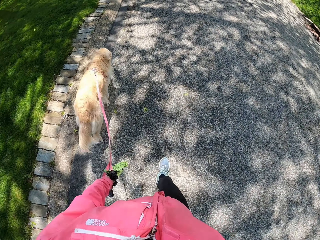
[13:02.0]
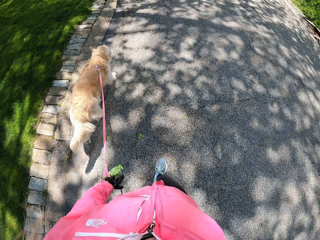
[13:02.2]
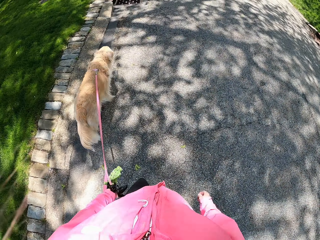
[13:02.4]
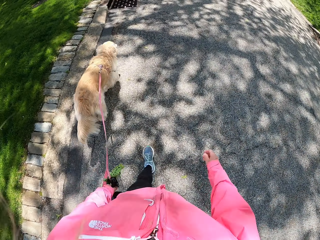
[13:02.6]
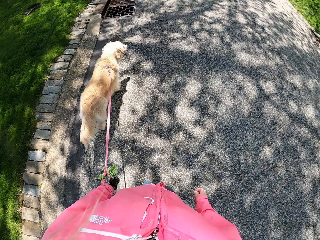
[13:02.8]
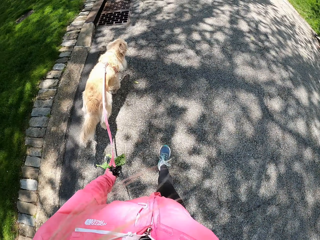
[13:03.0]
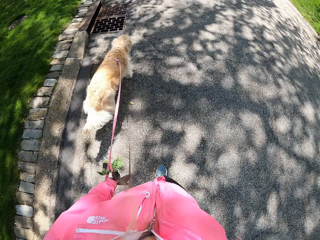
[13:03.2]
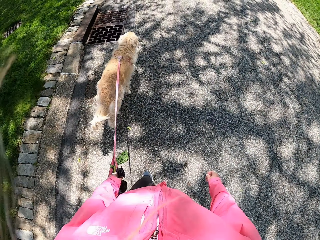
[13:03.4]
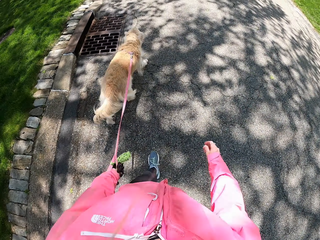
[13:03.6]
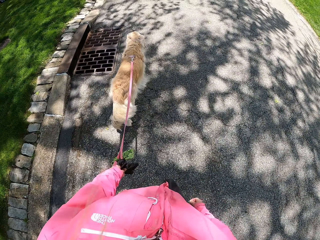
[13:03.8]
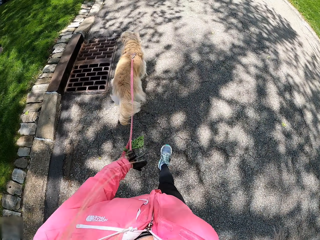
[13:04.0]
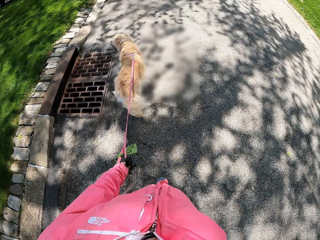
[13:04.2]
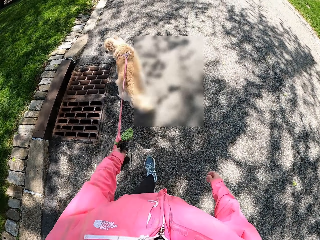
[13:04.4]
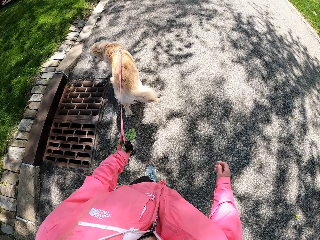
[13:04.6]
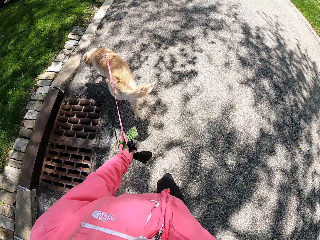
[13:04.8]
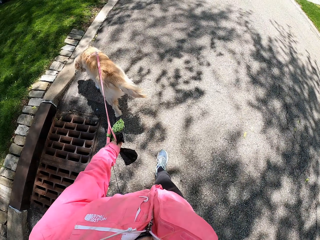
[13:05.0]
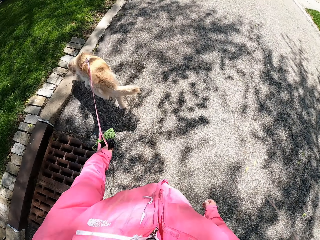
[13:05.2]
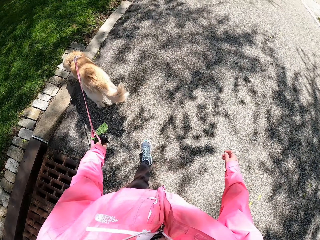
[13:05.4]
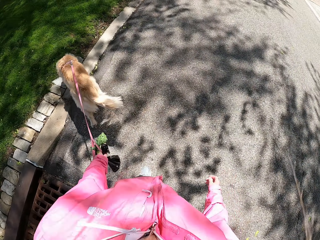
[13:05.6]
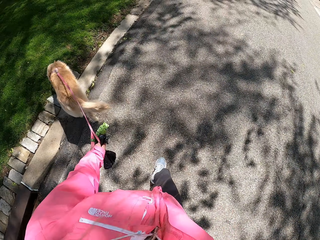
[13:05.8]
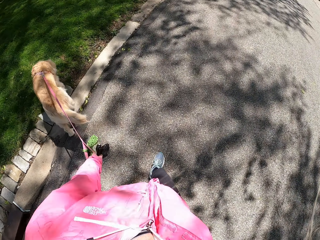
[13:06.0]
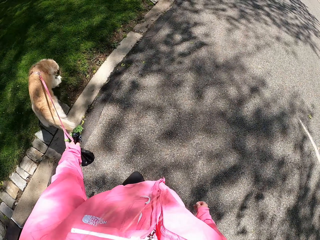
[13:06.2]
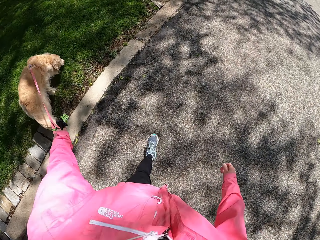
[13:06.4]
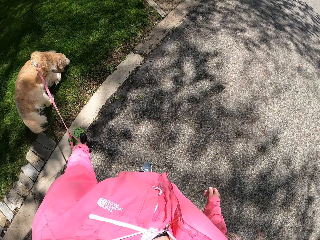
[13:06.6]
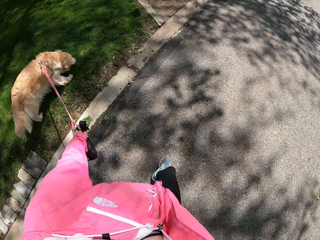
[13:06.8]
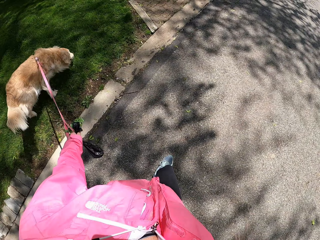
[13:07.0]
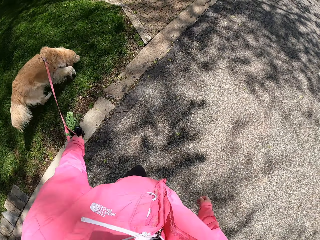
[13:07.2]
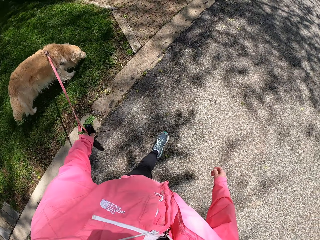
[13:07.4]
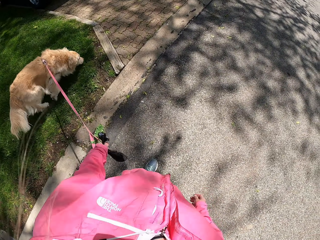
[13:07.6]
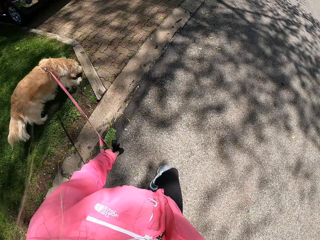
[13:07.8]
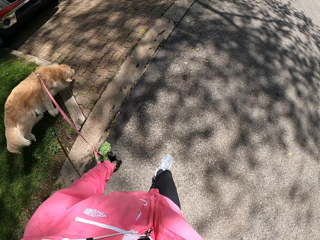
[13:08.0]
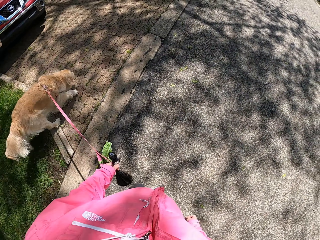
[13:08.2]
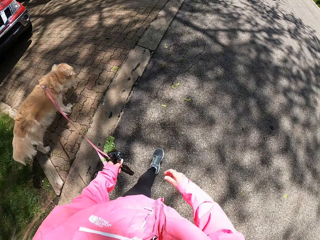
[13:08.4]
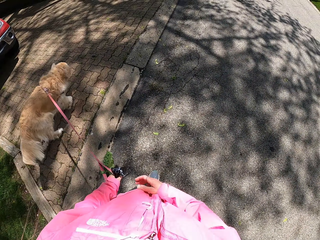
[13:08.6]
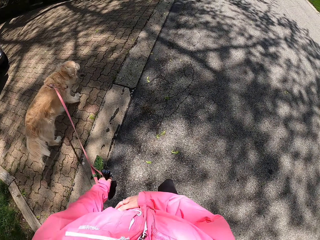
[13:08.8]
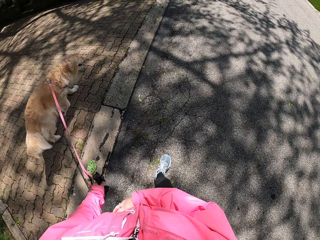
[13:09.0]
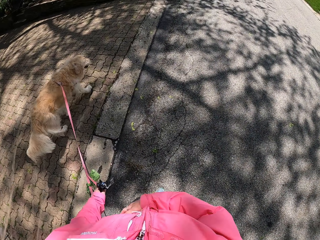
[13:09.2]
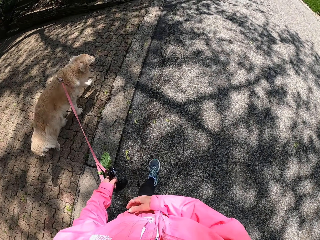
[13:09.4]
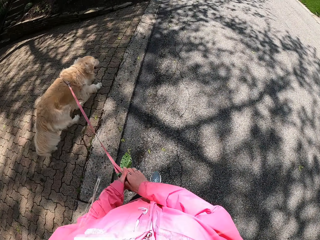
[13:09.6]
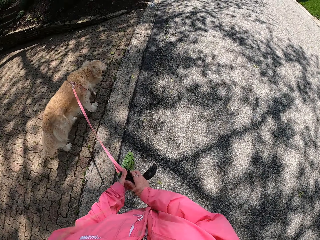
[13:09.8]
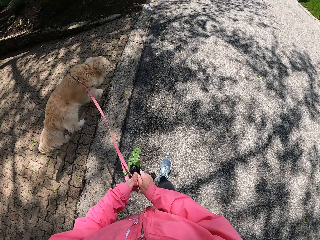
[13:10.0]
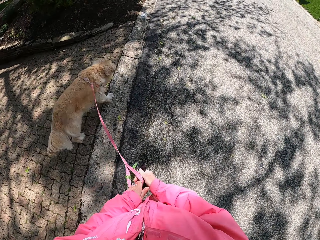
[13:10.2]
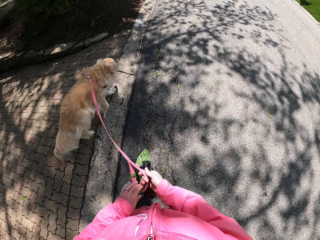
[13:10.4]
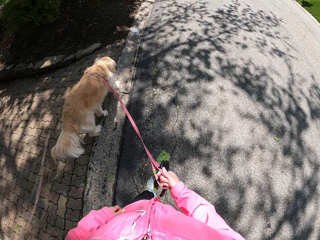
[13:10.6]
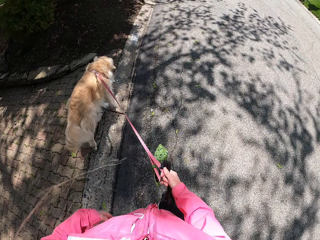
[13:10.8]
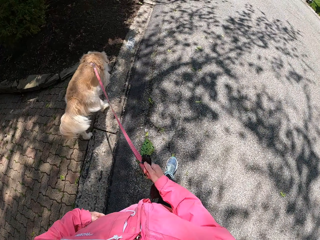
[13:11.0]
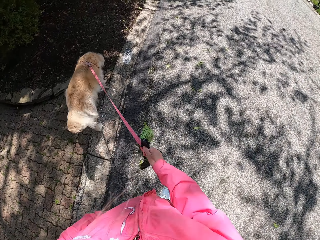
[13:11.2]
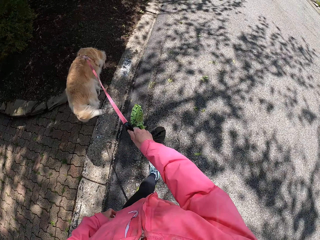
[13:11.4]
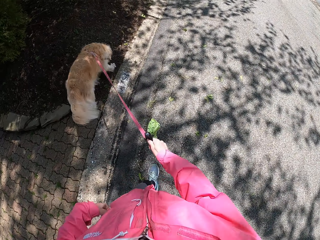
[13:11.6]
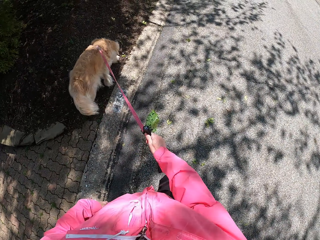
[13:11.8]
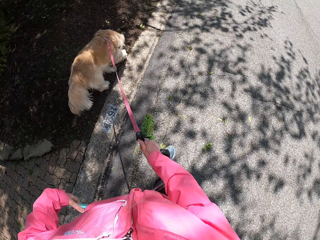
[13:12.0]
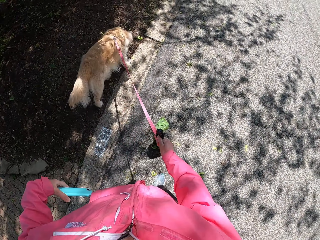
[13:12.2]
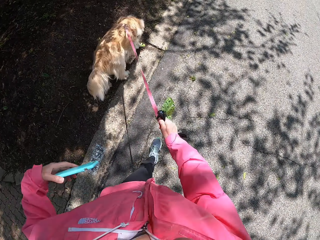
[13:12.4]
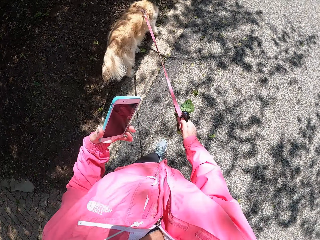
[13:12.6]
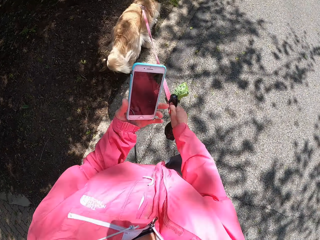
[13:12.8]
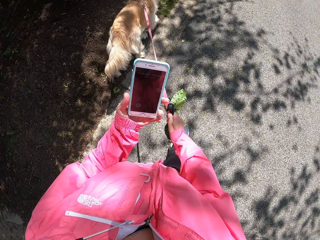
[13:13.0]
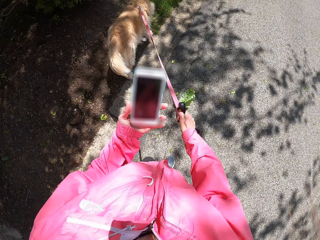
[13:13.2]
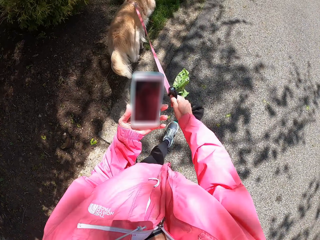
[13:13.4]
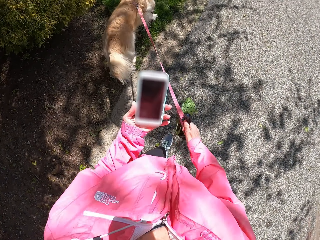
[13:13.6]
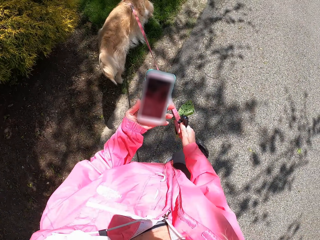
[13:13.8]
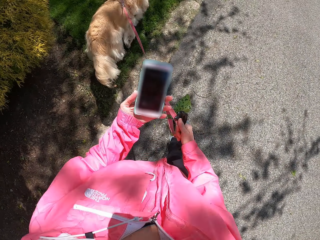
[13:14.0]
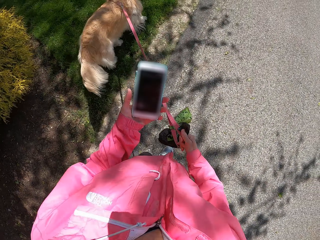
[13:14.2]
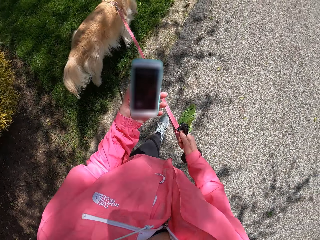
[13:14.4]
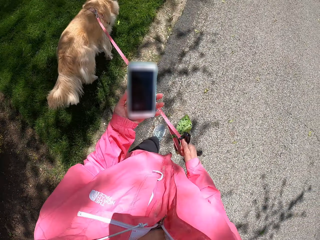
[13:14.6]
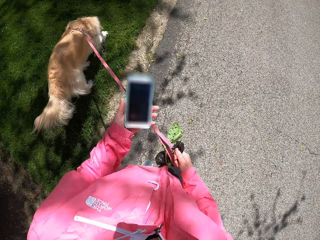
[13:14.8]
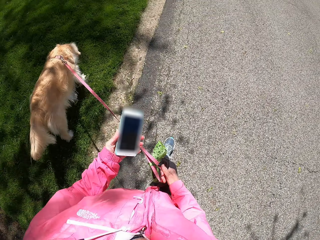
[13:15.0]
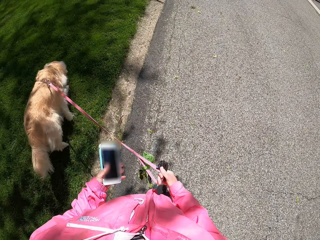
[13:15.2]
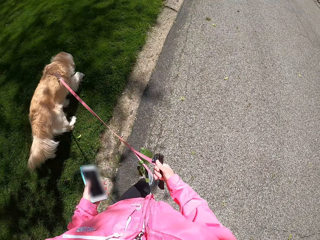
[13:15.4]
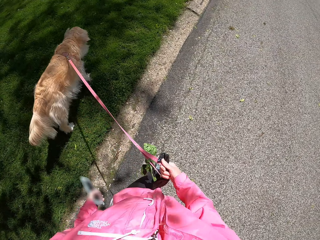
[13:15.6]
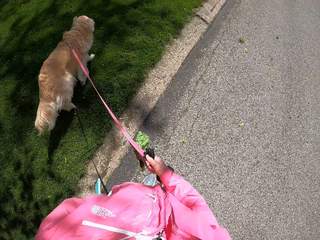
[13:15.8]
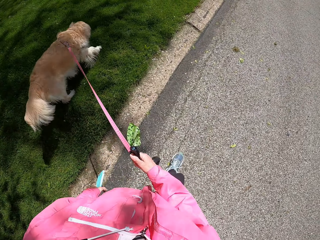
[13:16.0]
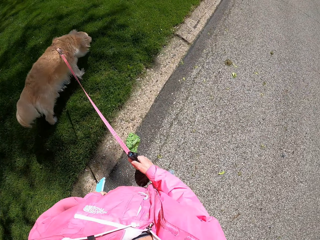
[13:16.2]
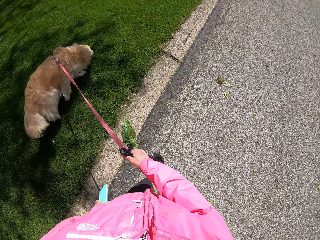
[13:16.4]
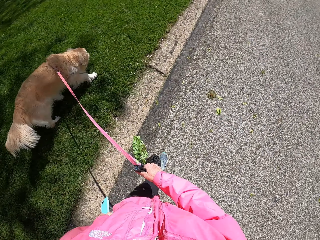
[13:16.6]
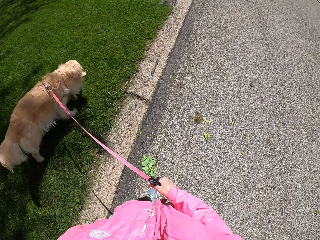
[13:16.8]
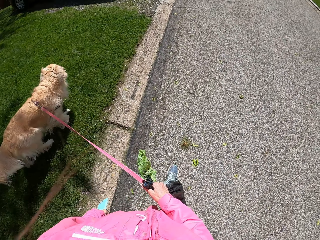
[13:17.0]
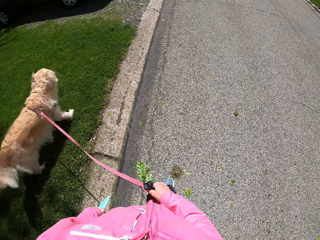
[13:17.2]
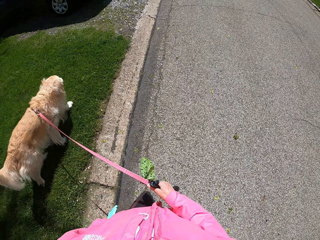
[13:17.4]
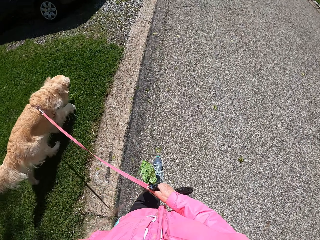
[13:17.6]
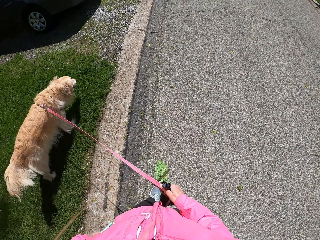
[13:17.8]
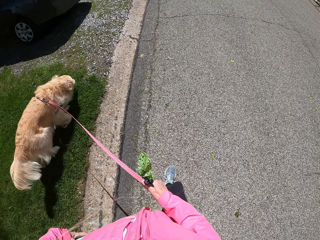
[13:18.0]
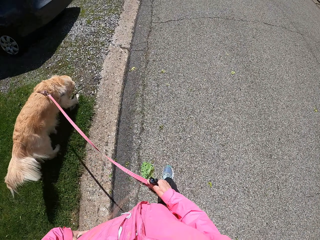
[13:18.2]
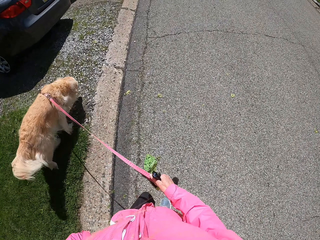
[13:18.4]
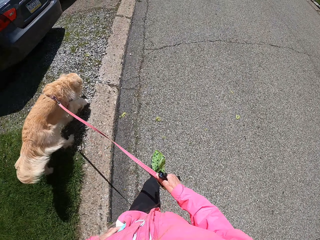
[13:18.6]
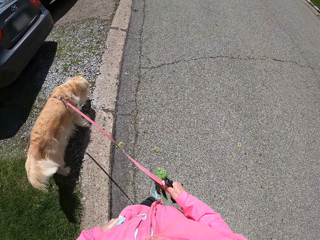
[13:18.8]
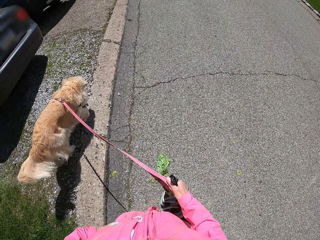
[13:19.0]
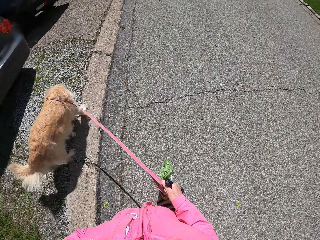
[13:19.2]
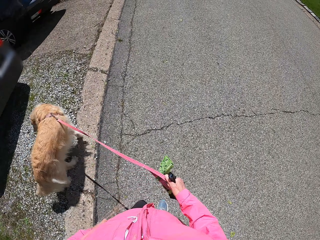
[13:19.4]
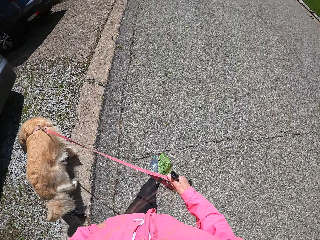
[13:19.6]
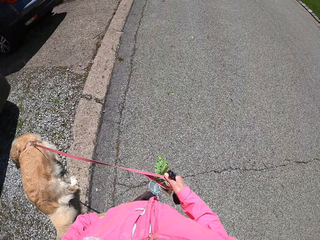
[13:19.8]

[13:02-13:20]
The camera wearer holds the polythene paper bag with both hands. They take the leash with the other hand. They change the rope from the left hand to the right hand. They remove the phone from the pocket. They hold the phone with the left hand. They operate the phone. They put the phone in the pocket.

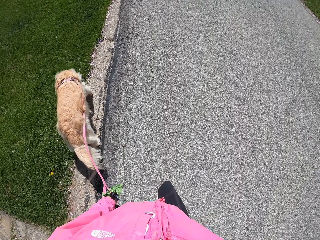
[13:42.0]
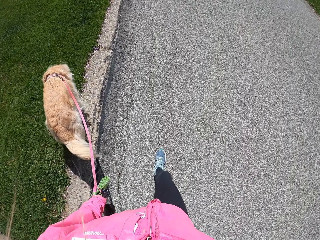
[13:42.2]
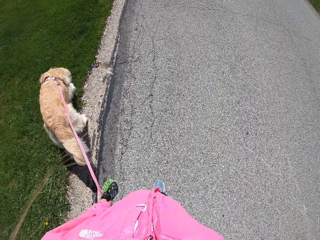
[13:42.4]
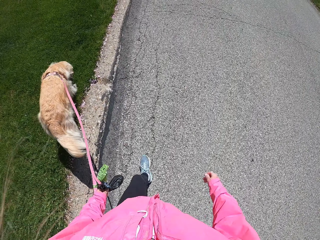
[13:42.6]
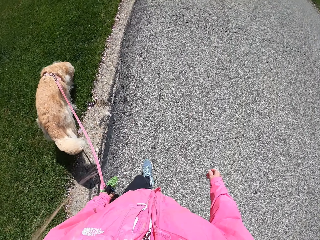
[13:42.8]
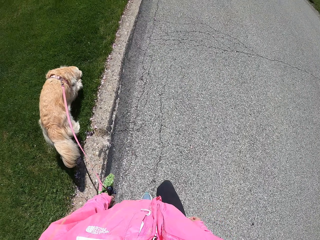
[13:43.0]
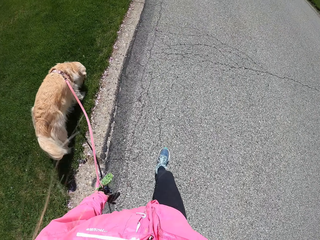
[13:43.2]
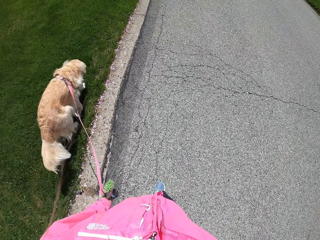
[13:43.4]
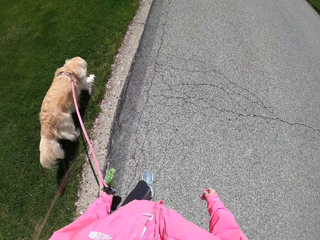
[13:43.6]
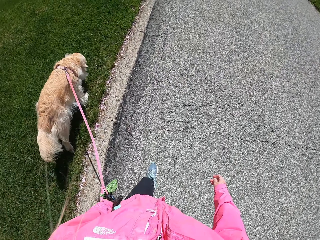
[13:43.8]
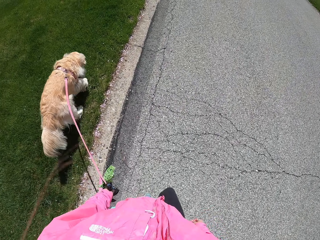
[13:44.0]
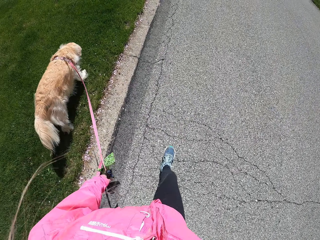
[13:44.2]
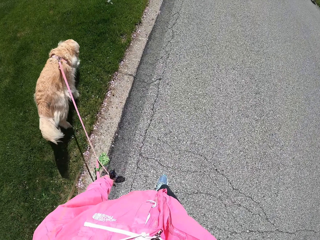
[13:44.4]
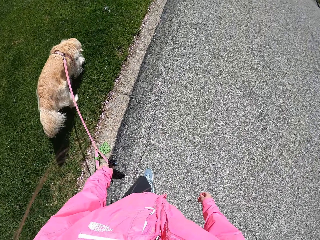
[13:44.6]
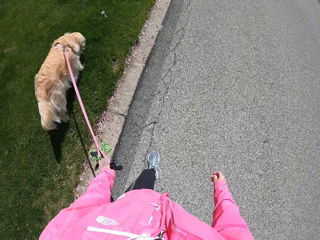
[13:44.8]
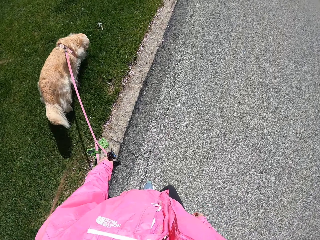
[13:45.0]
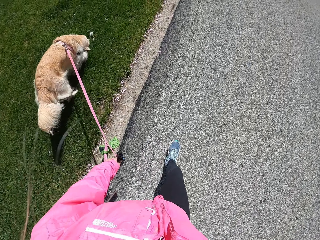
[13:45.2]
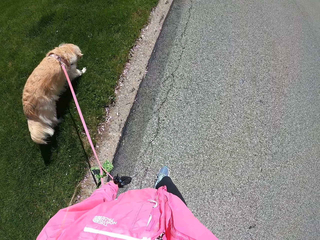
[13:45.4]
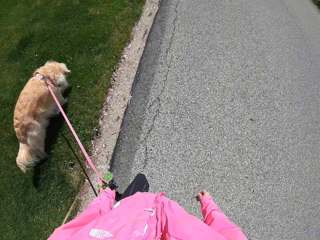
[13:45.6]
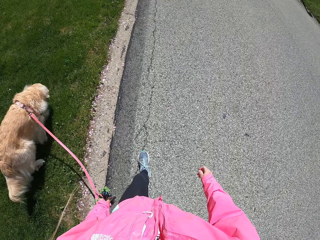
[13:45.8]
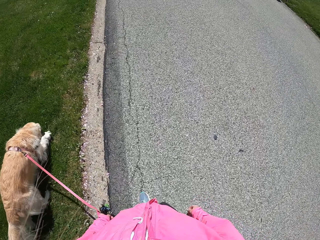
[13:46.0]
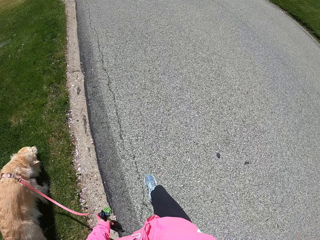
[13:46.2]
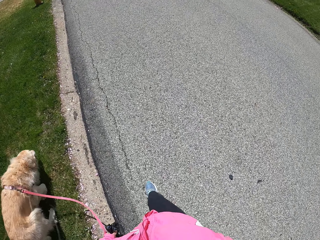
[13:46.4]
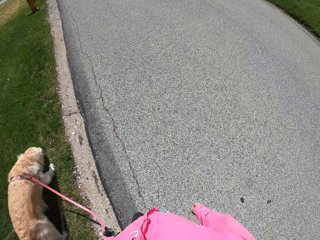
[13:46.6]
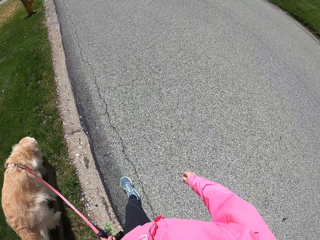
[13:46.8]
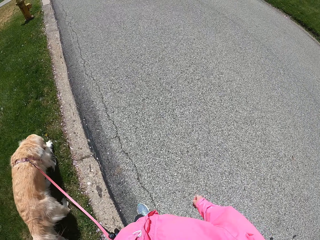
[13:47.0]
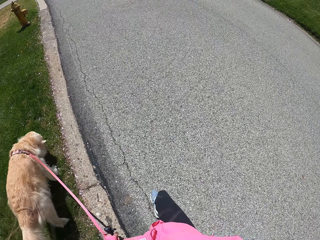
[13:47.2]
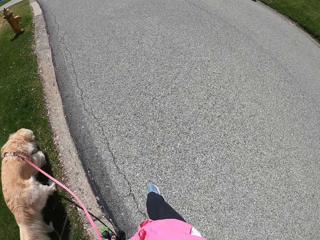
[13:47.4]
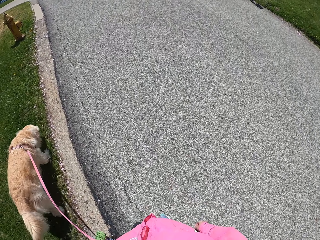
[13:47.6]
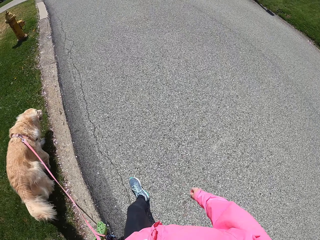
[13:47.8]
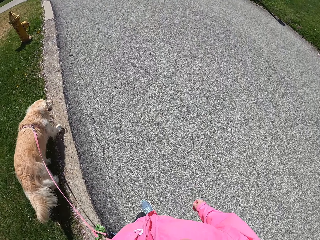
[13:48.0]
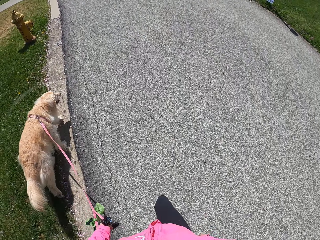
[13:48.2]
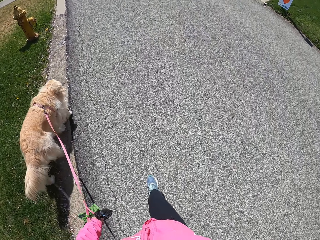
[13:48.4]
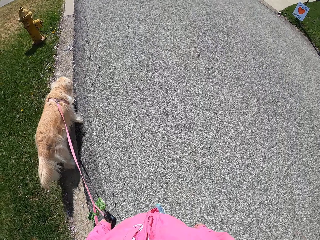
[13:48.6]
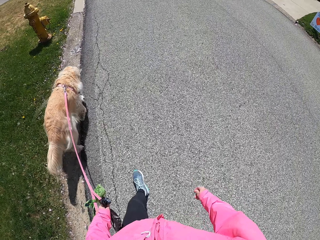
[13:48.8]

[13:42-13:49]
The camera wearer walks on the road.
